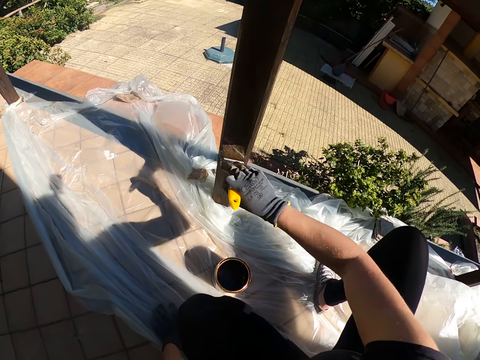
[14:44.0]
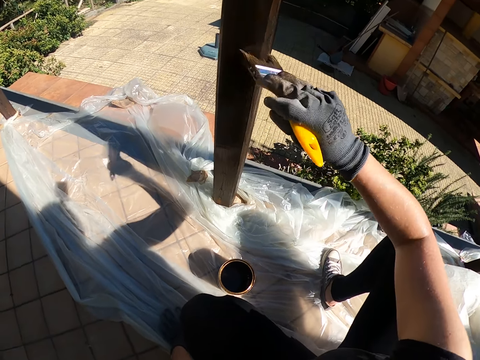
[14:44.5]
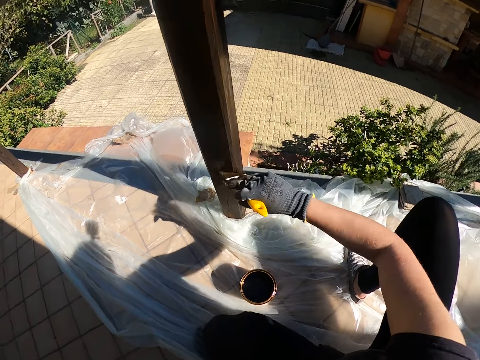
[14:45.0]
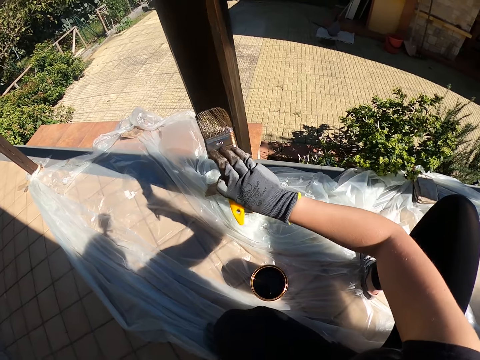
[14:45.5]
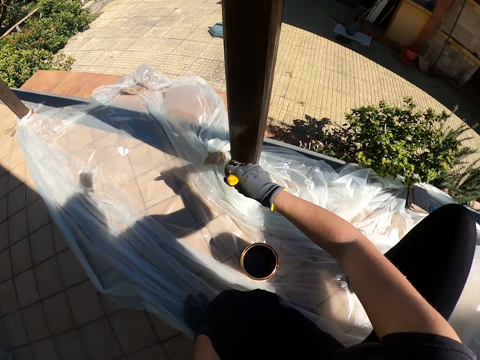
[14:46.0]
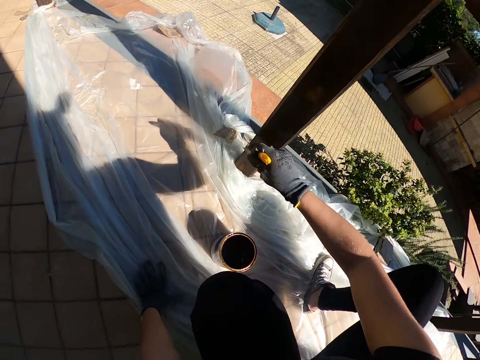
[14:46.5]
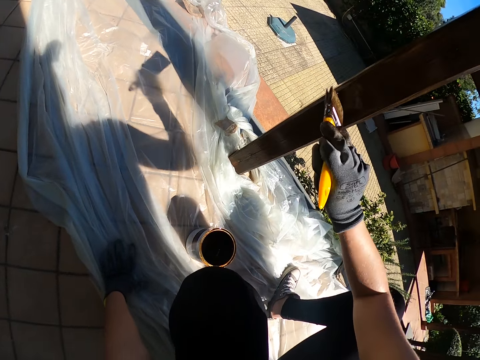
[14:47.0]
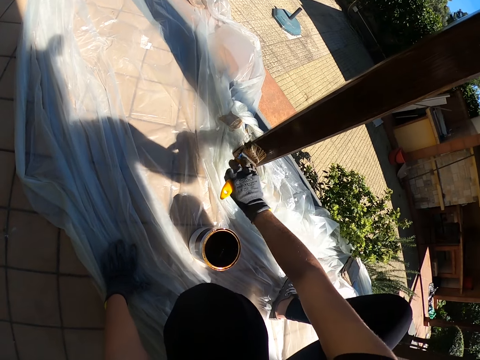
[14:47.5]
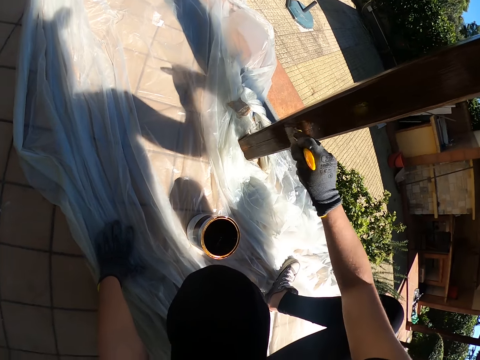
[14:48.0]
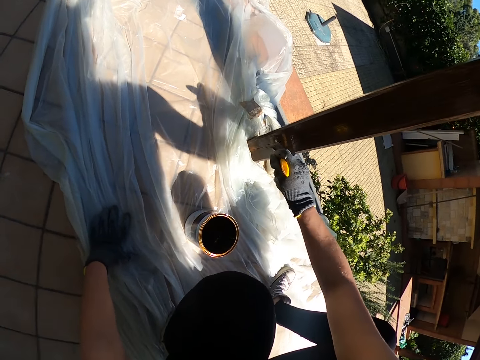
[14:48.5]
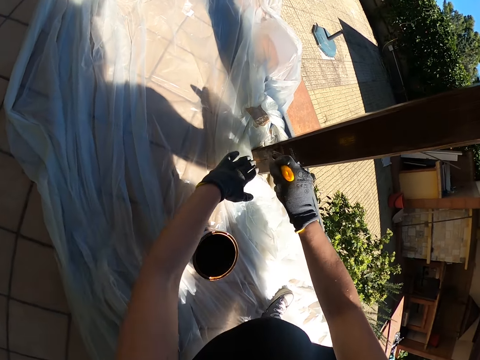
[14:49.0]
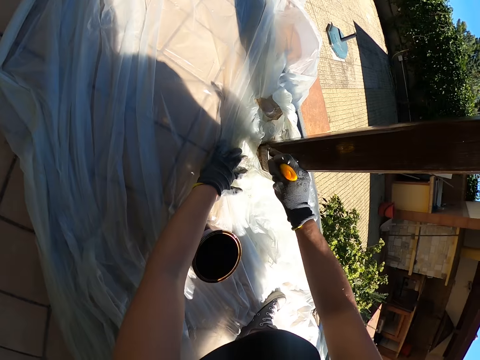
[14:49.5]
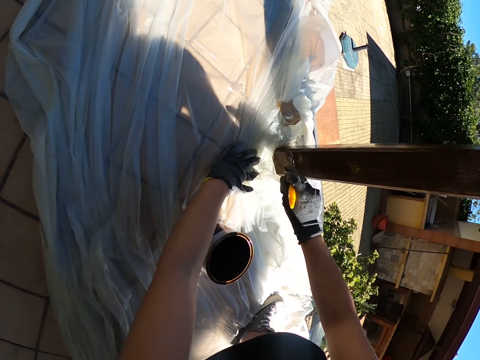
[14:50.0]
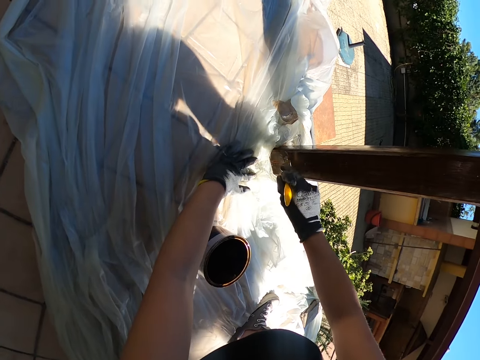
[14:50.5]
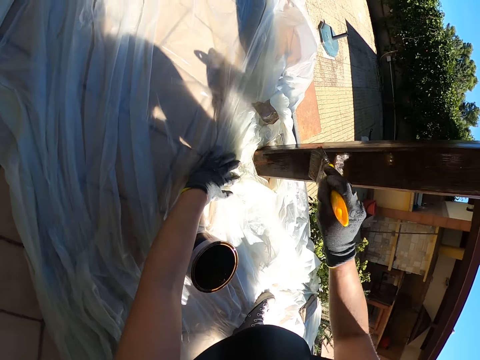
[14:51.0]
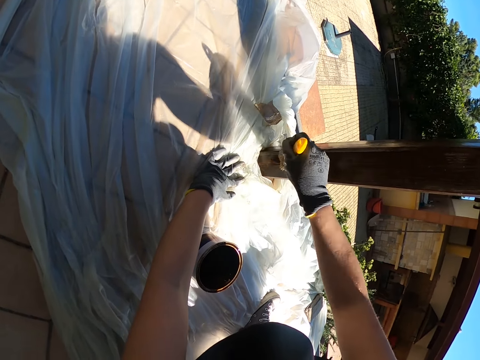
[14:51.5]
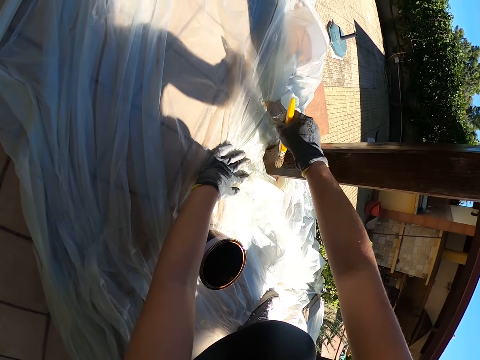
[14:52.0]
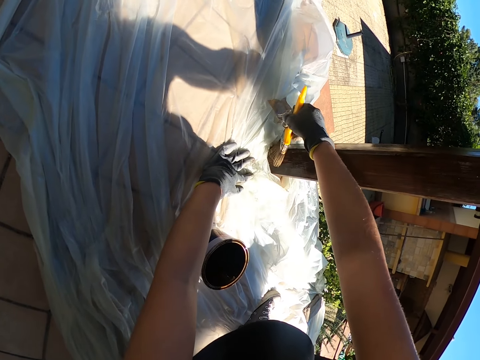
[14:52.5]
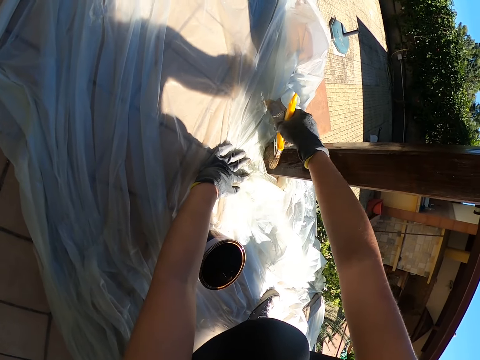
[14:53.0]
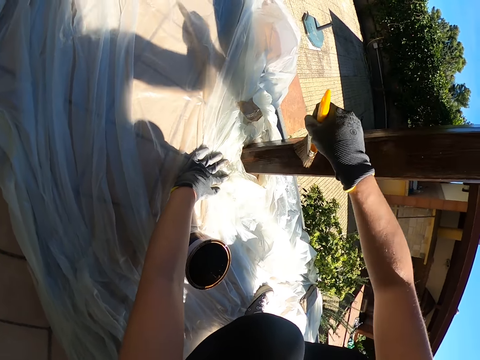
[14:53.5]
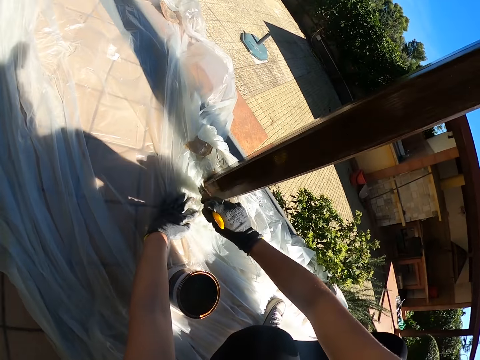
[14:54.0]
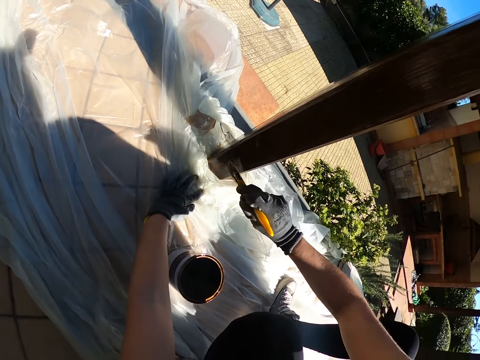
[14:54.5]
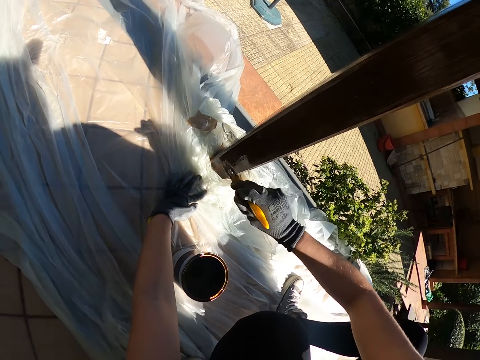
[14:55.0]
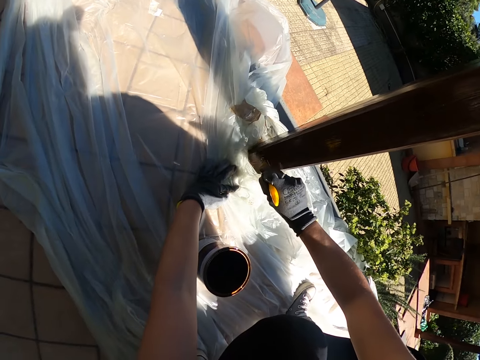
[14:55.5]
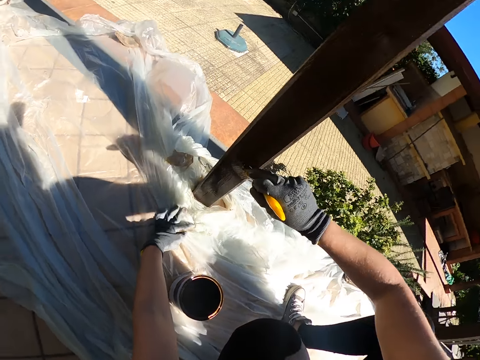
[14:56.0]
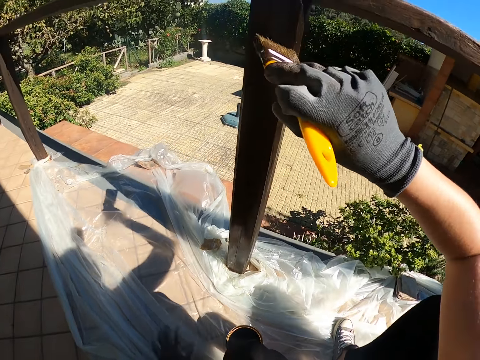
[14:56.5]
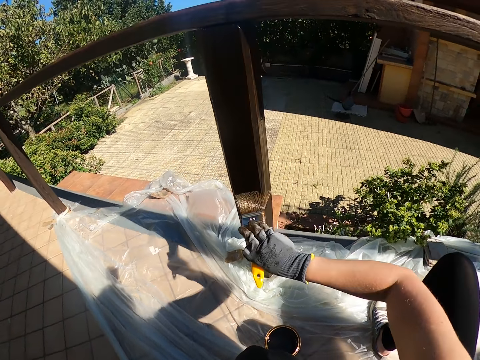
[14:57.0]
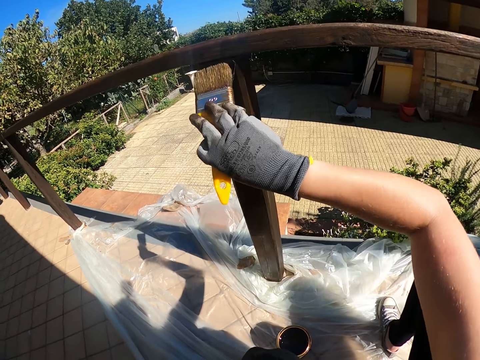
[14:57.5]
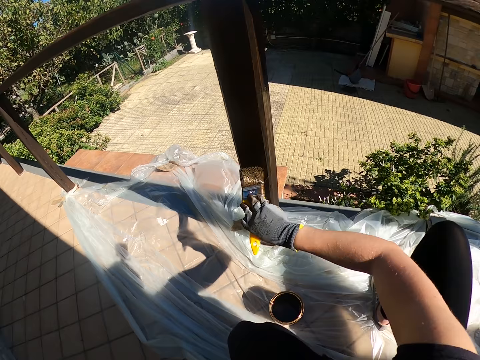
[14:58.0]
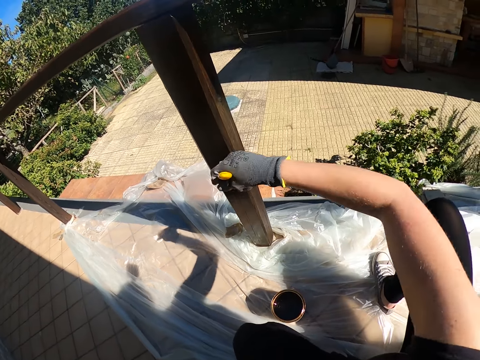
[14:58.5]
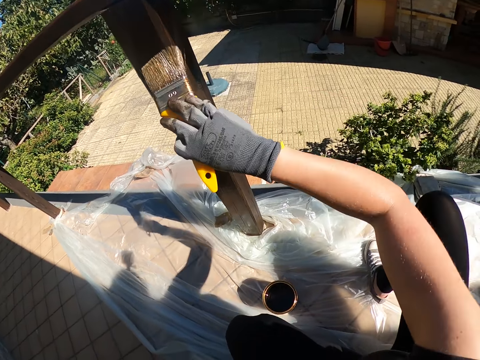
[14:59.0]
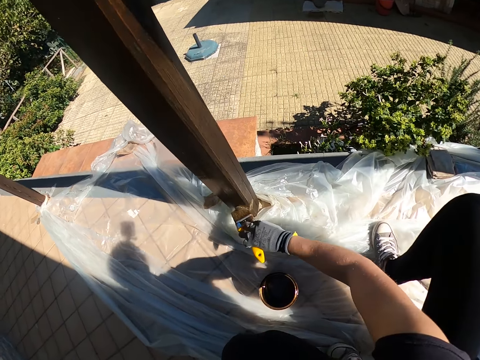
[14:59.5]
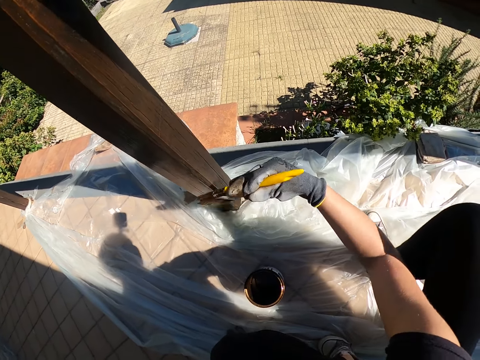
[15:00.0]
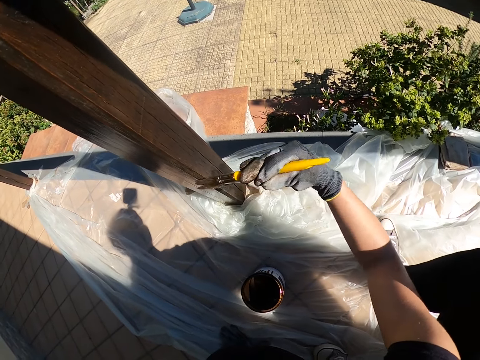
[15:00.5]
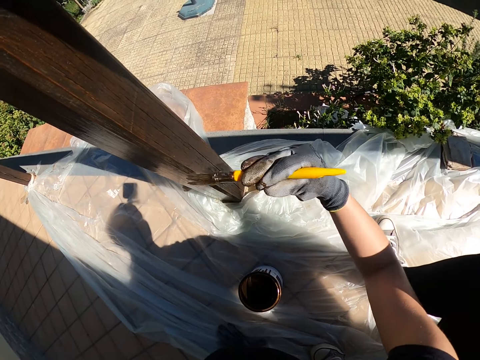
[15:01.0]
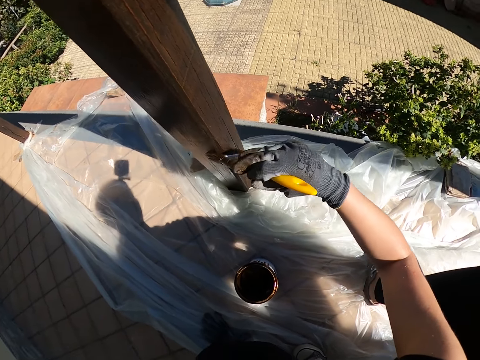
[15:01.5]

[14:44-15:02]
The camera wearer rests his left hand on the nylon on the floor. He moves his hand close to the wood. He touches the polythene paper. He uses his left hand to hold down the nylon on the floor. He removes his hand from the nylon on the floor.

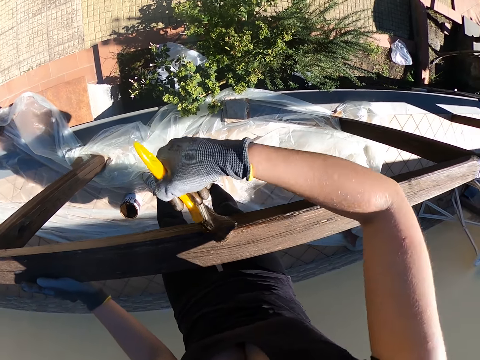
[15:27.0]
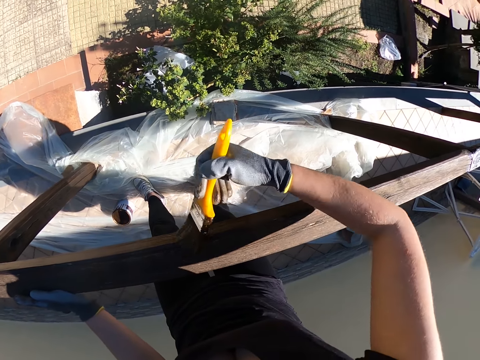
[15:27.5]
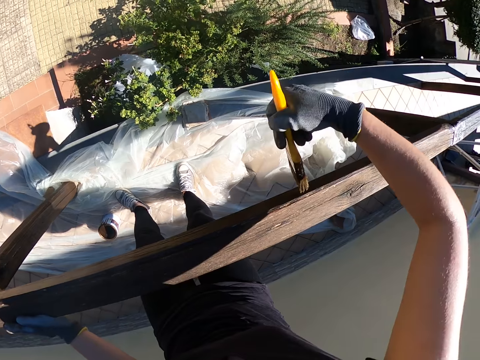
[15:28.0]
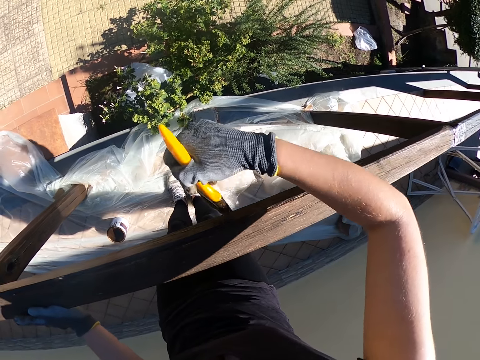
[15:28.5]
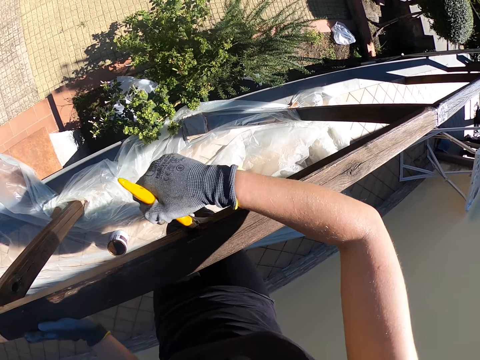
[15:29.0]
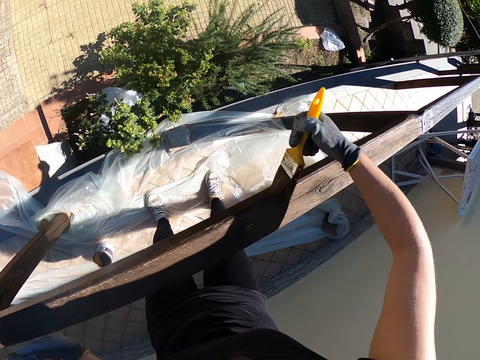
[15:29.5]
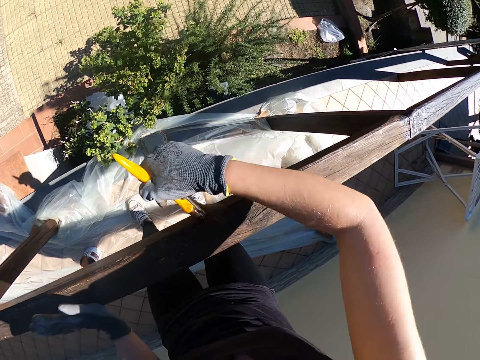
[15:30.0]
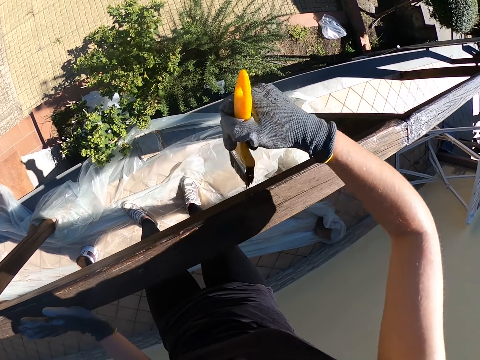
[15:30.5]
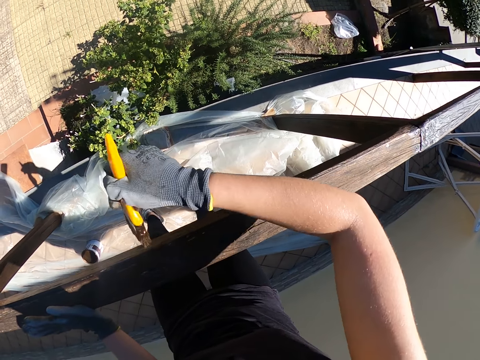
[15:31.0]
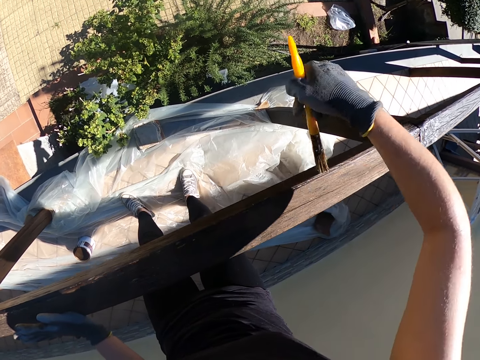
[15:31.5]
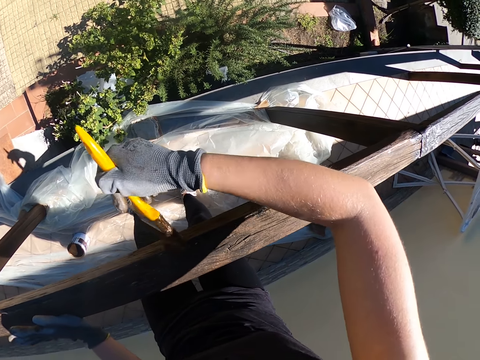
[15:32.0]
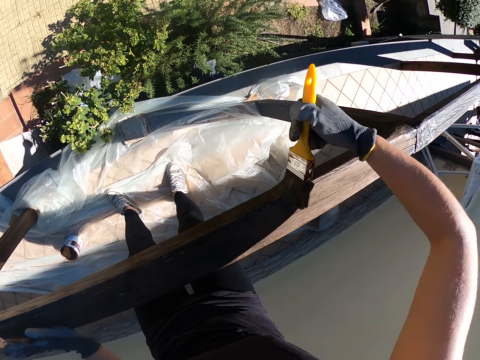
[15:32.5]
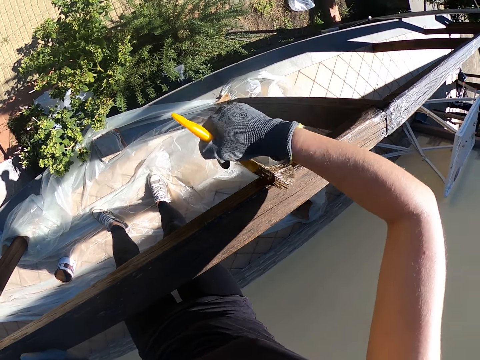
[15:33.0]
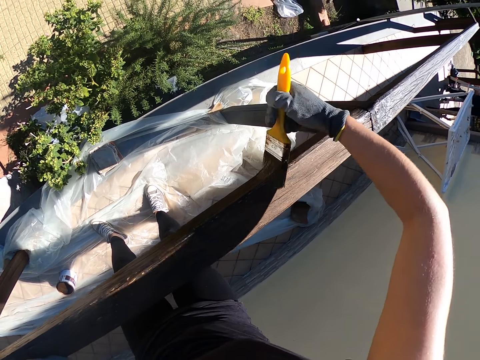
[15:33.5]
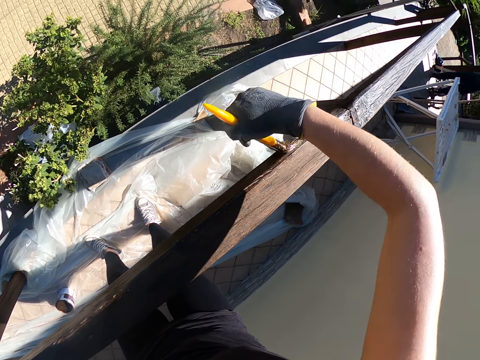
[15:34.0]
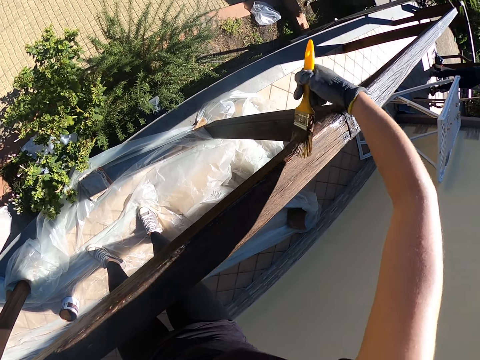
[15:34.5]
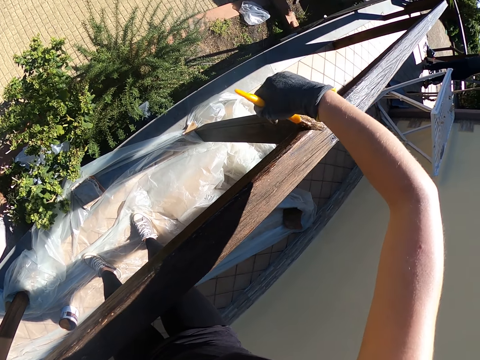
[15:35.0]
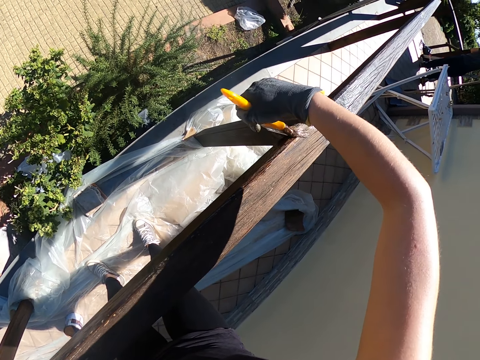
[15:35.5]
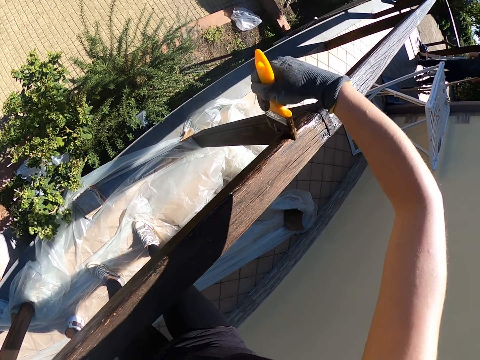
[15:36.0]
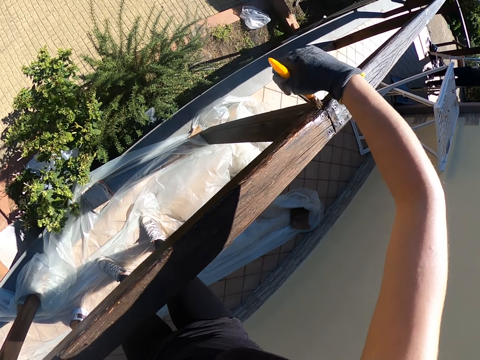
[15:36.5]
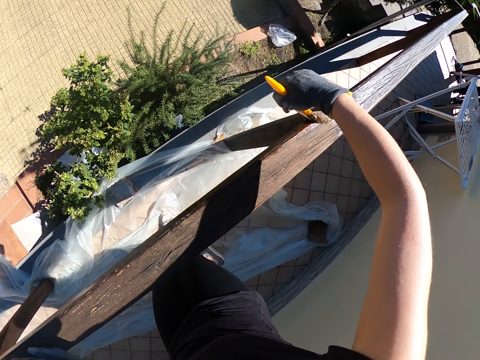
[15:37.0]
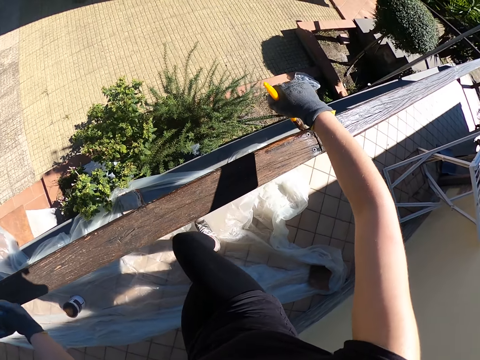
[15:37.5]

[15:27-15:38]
The camera wearer moves right towards the unpainted part.
